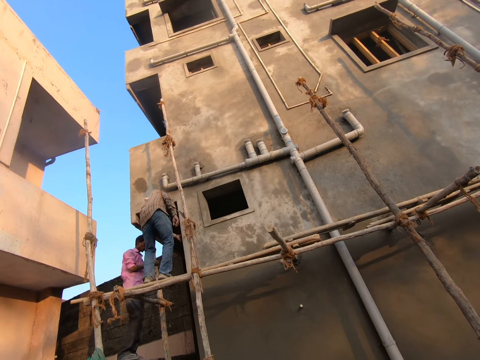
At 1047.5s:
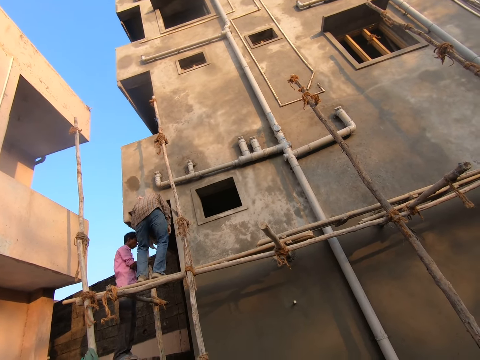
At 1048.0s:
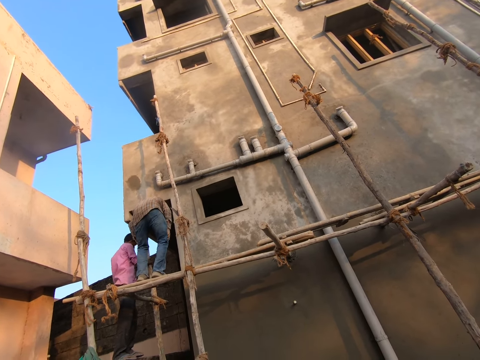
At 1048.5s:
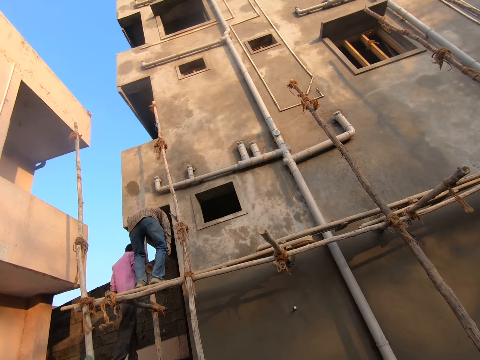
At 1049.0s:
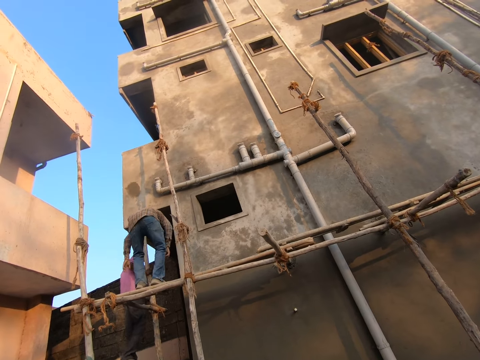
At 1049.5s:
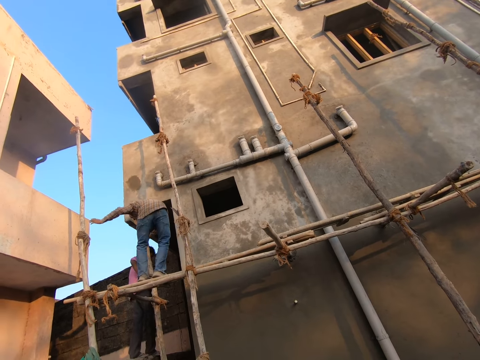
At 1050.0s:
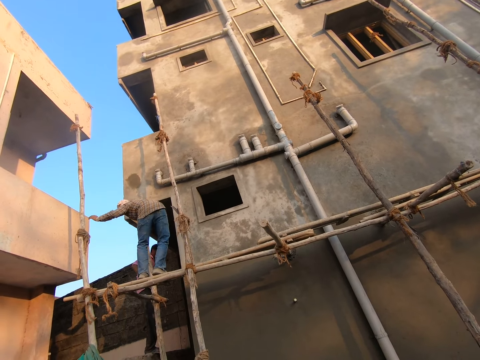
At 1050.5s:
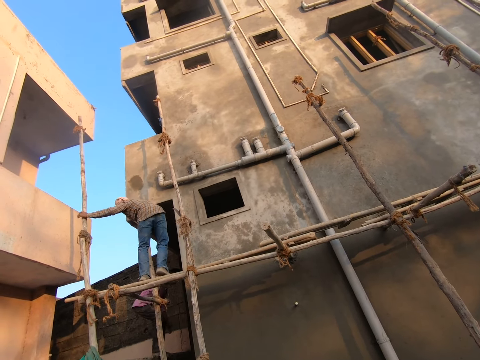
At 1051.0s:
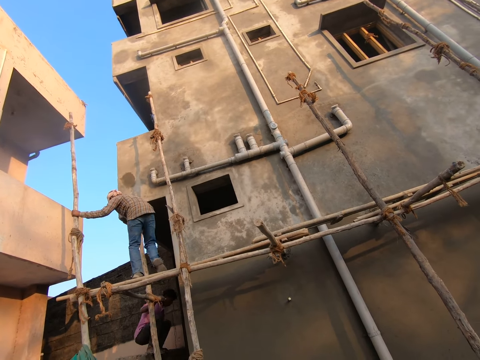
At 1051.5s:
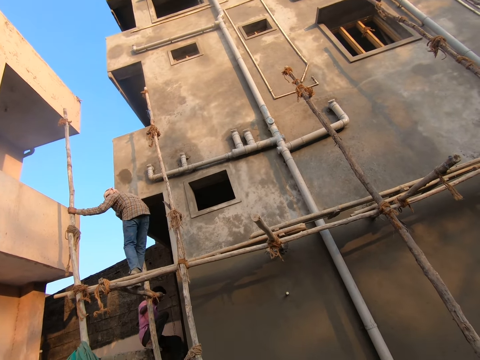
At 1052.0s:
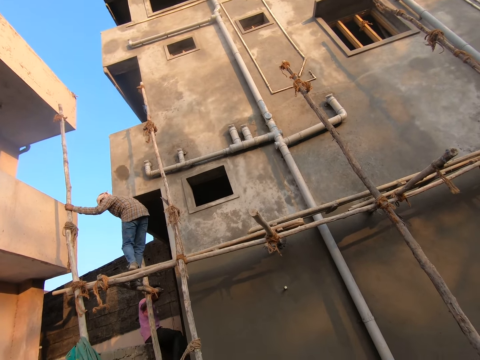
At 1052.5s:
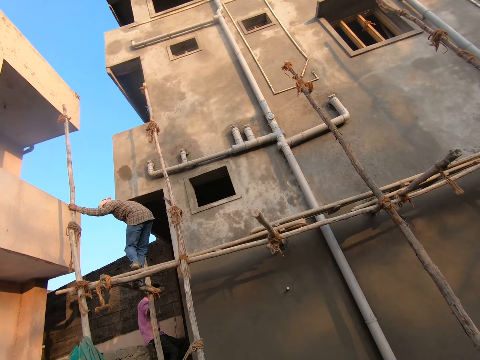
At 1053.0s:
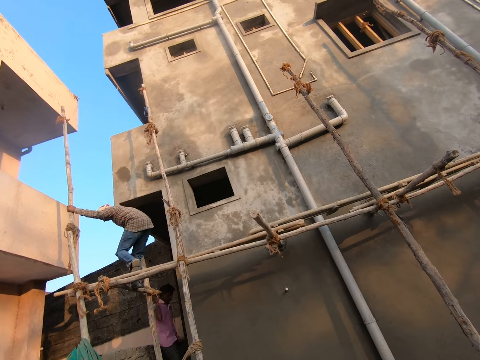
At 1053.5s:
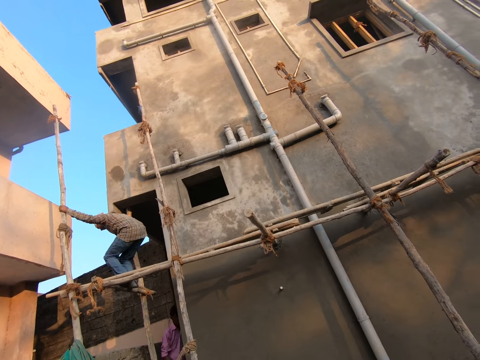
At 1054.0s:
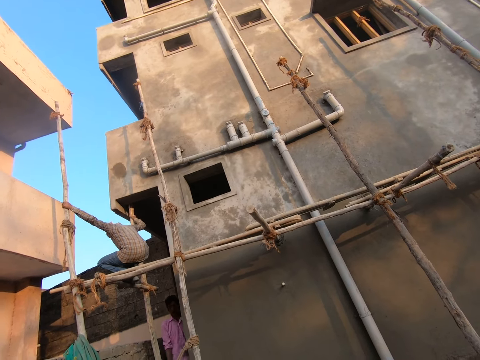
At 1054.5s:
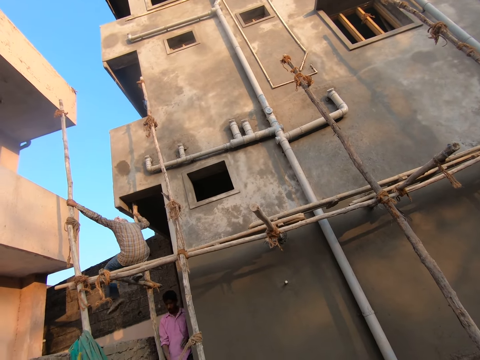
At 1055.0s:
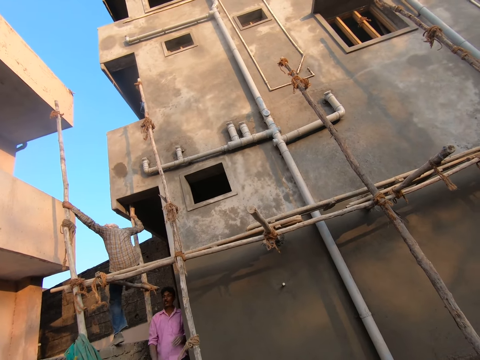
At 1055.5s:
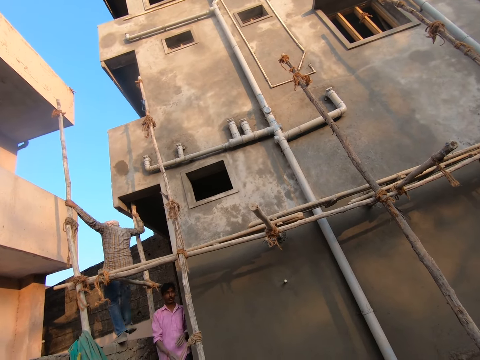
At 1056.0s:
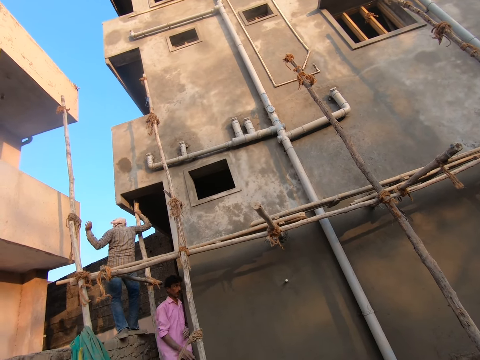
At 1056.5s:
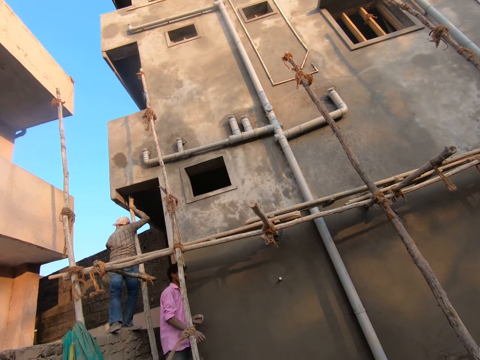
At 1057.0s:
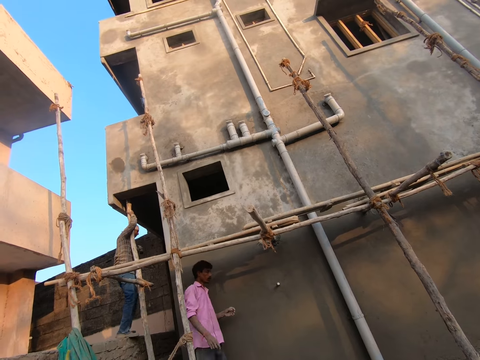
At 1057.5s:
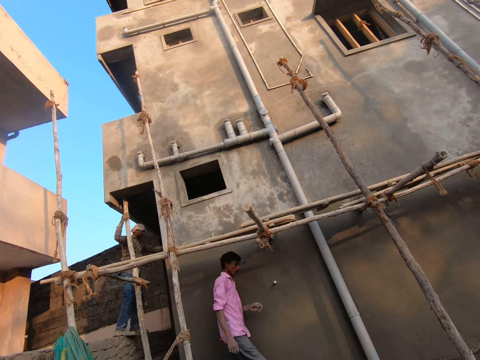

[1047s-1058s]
A male does something. He bends towards the ground and holds the construction pole. Another male climbs down the construction site. The first male climbs down the construction site. The other male converses with the first male and walks around the construction site.
